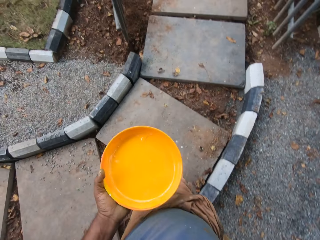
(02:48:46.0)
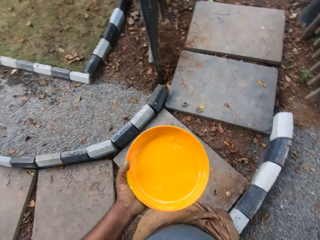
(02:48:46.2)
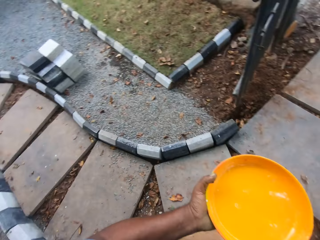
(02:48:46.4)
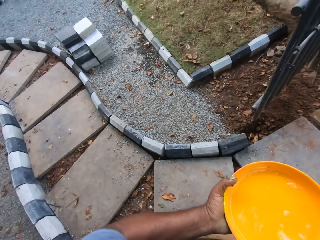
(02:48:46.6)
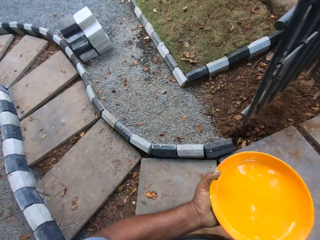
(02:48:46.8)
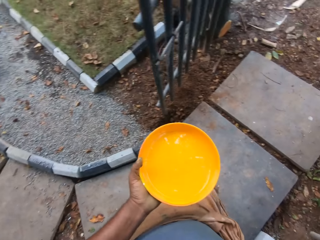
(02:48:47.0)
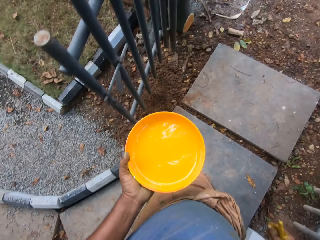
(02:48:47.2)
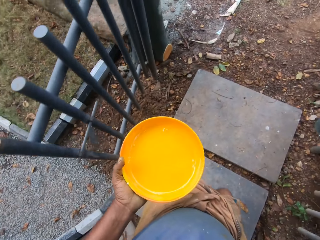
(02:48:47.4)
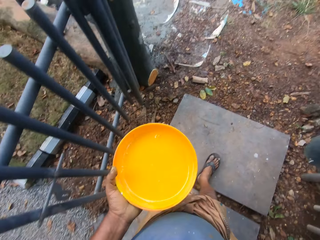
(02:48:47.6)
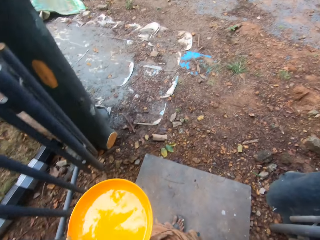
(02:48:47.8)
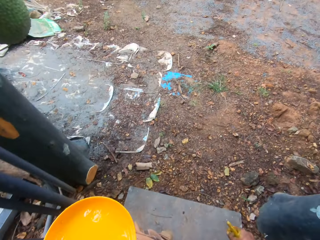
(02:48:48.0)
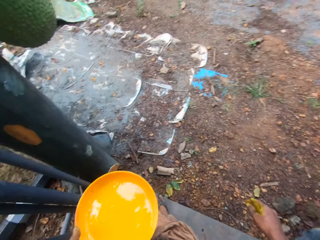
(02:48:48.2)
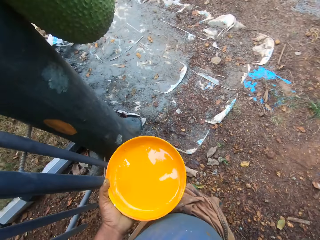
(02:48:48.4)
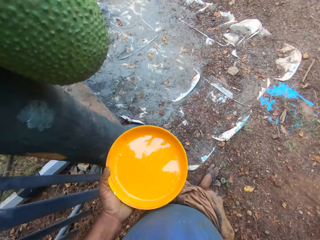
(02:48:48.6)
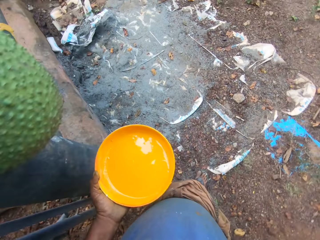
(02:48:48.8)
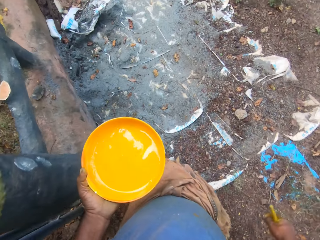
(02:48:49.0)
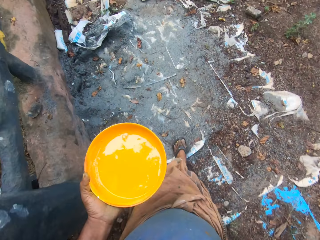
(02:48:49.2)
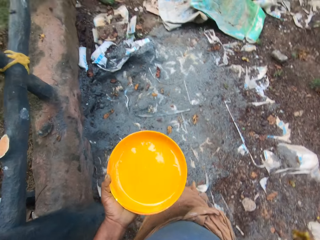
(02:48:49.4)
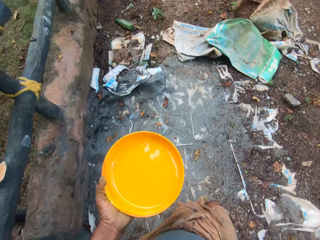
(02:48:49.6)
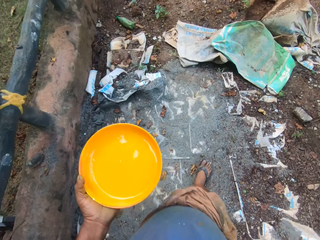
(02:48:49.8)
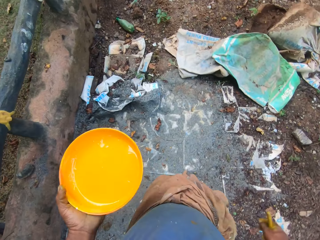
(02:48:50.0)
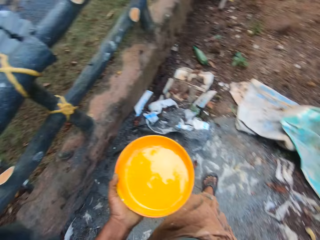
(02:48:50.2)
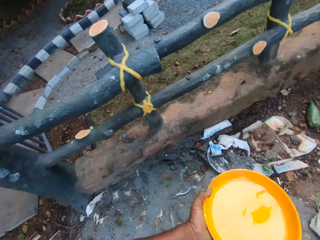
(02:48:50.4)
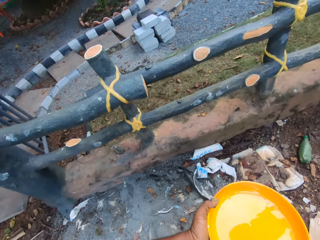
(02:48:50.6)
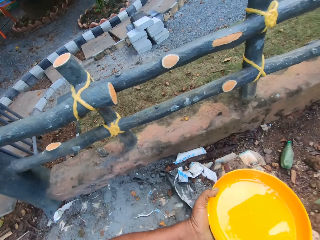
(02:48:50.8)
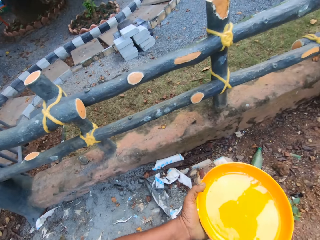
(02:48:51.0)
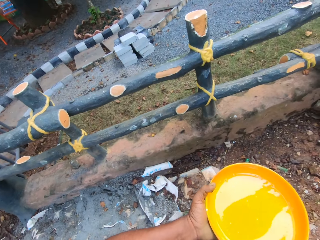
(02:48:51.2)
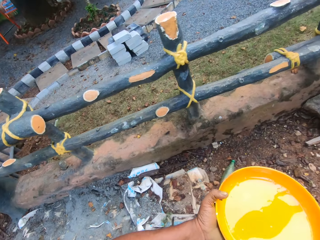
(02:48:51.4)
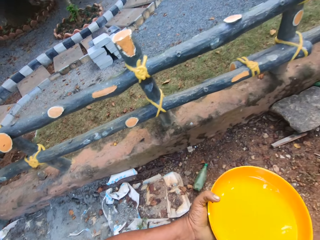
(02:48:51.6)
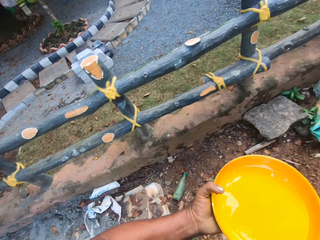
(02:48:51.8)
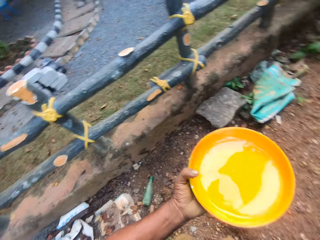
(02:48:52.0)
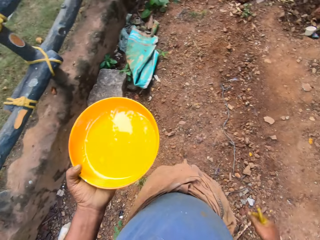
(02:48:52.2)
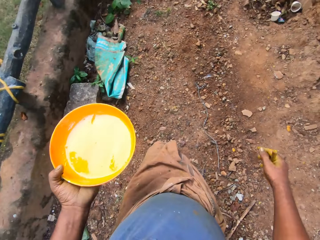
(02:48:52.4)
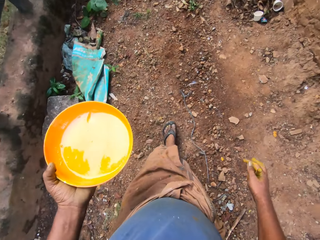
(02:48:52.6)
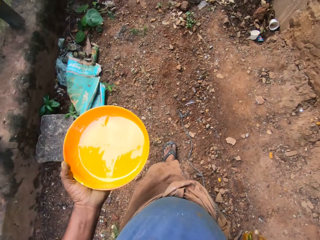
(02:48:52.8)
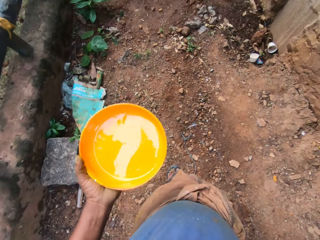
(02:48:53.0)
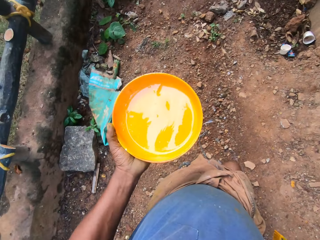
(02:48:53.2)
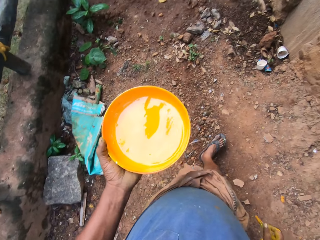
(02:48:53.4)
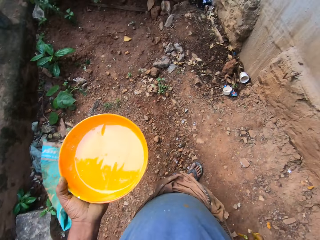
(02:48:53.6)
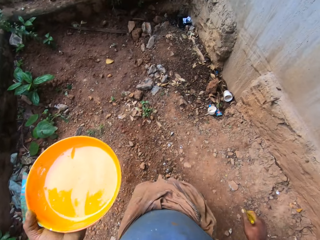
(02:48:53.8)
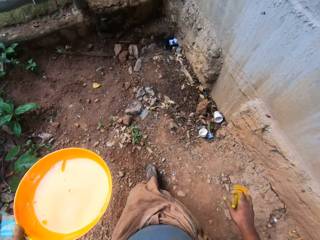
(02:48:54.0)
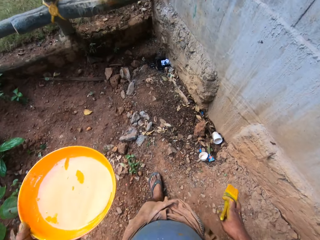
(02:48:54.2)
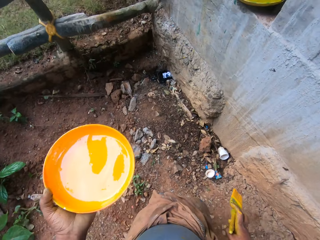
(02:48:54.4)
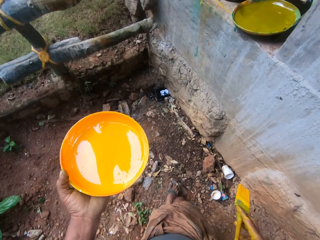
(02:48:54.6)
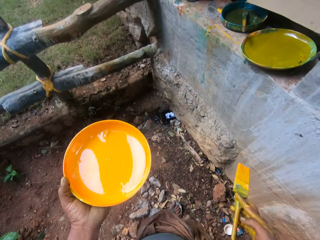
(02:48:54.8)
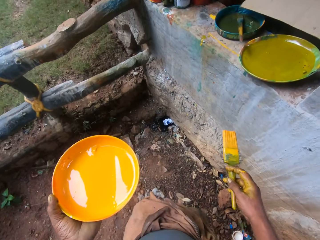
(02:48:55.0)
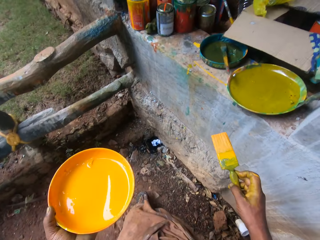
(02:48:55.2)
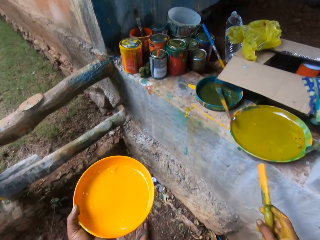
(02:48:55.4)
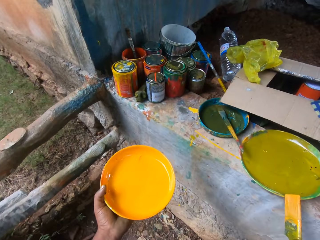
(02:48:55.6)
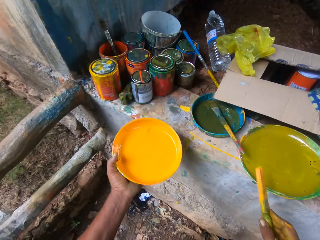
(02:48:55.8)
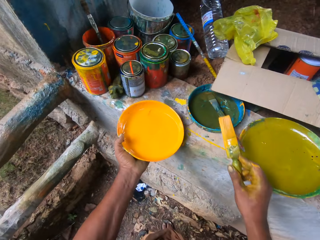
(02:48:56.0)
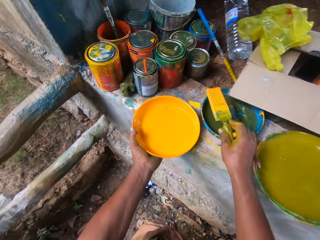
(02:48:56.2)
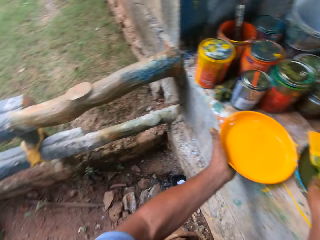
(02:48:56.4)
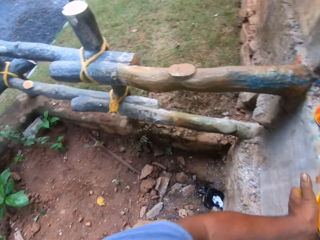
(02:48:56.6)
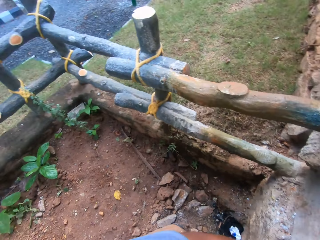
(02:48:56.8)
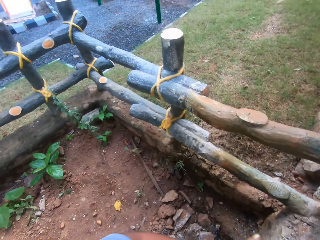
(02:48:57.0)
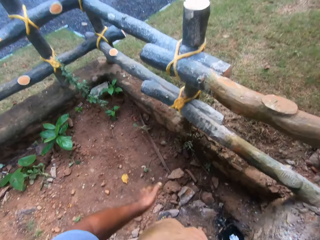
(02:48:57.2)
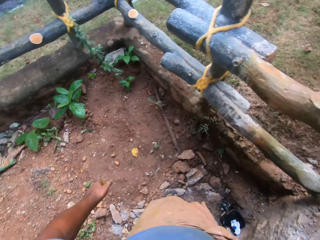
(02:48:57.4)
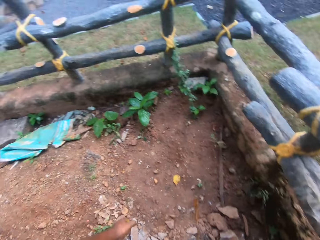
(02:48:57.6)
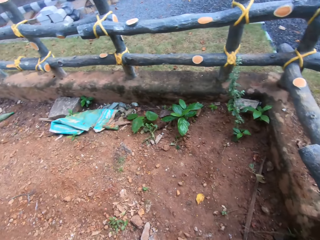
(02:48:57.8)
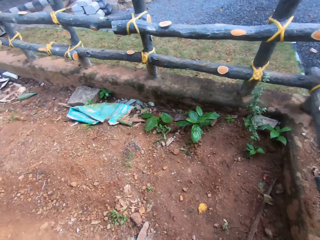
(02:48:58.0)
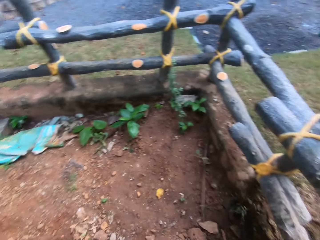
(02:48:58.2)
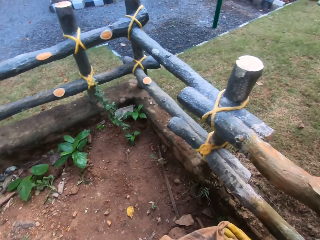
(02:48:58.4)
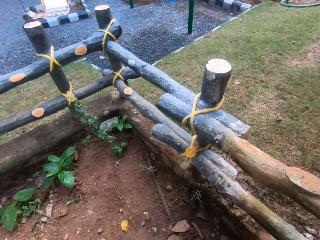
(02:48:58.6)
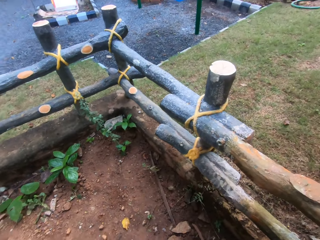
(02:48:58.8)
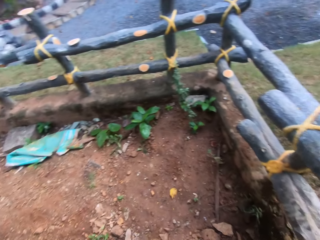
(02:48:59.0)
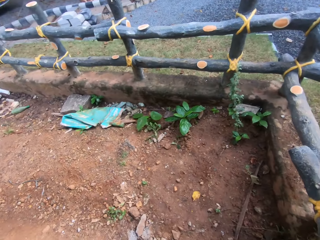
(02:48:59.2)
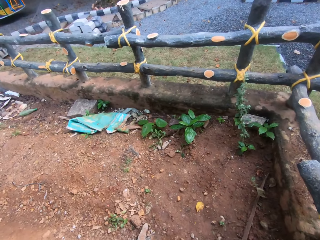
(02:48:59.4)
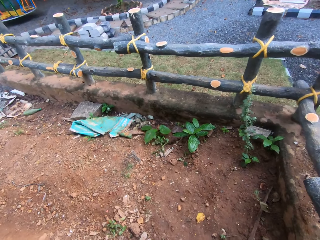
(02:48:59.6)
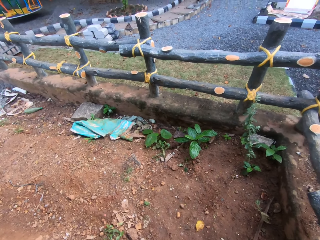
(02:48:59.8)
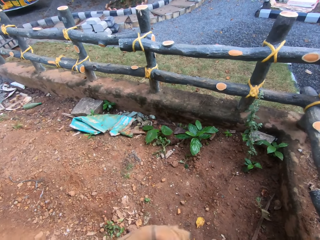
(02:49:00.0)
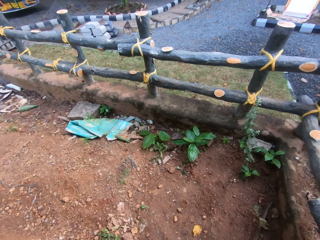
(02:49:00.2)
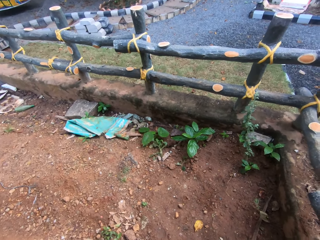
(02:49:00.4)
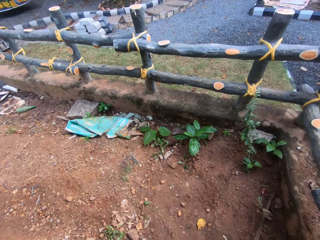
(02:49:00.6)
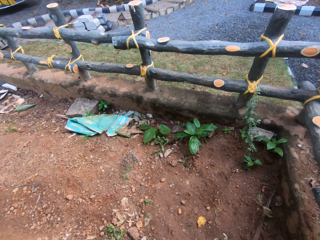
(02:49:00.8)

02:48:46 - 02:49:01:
The camera wearer puts down a paint brush on a paint tray. They put down the paint tray. They look around the compound.

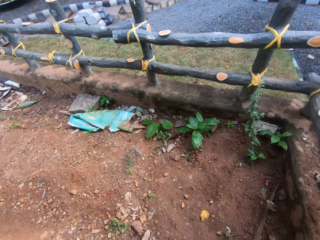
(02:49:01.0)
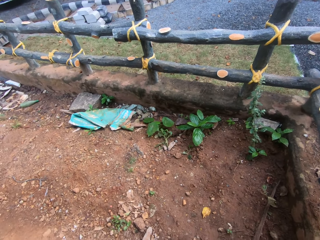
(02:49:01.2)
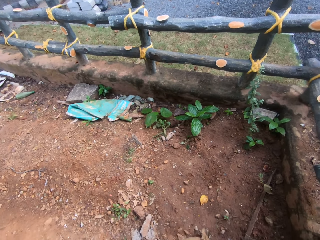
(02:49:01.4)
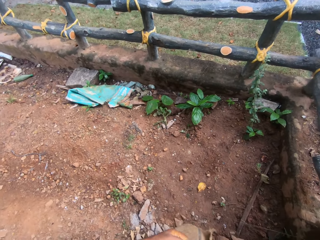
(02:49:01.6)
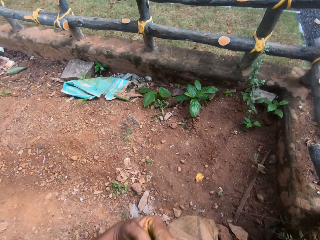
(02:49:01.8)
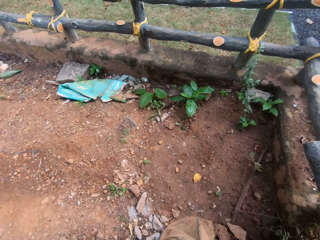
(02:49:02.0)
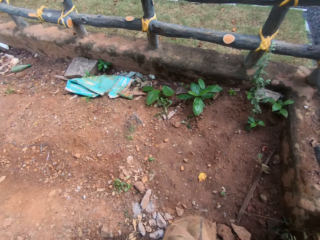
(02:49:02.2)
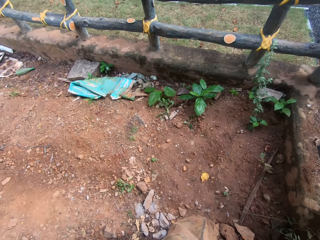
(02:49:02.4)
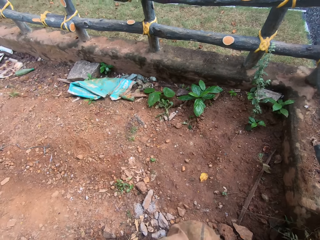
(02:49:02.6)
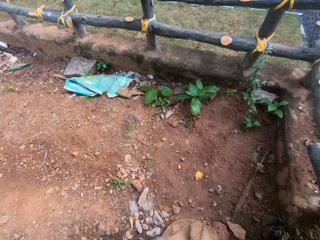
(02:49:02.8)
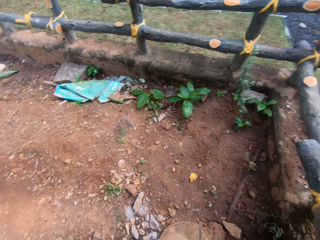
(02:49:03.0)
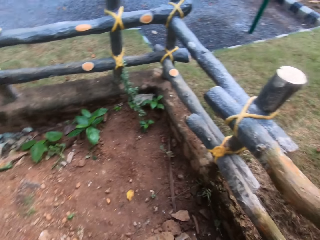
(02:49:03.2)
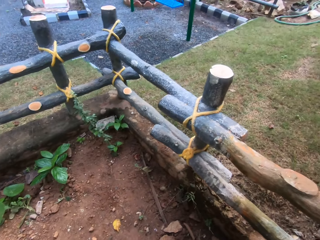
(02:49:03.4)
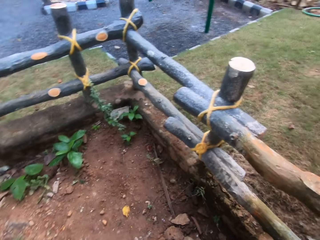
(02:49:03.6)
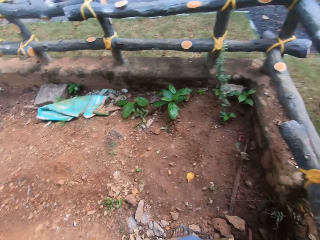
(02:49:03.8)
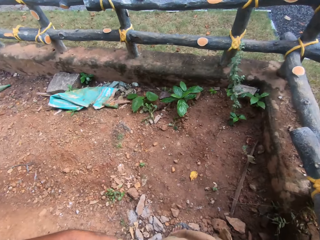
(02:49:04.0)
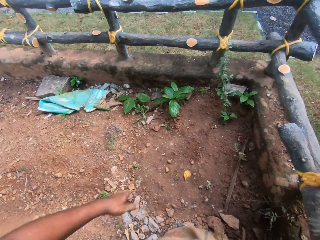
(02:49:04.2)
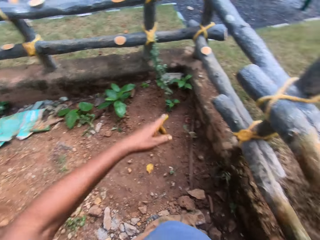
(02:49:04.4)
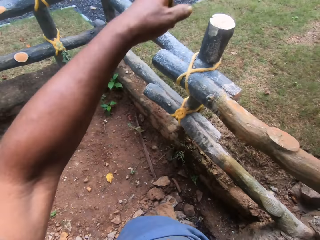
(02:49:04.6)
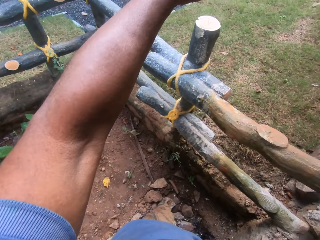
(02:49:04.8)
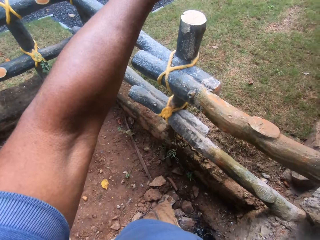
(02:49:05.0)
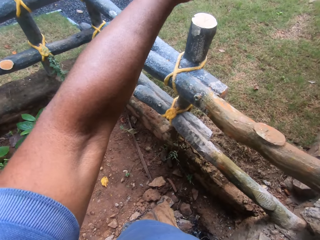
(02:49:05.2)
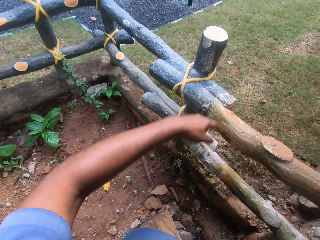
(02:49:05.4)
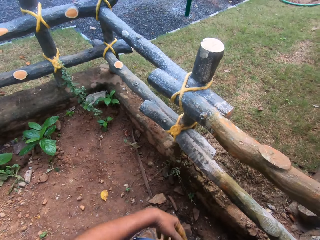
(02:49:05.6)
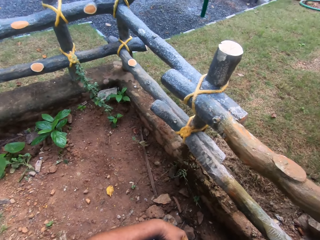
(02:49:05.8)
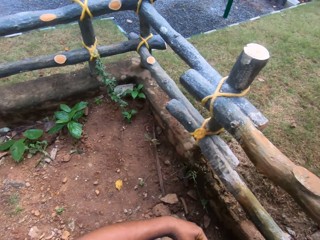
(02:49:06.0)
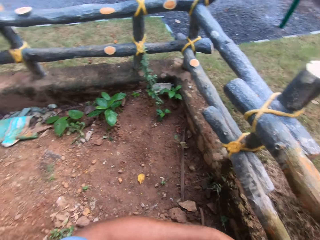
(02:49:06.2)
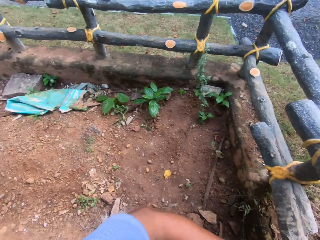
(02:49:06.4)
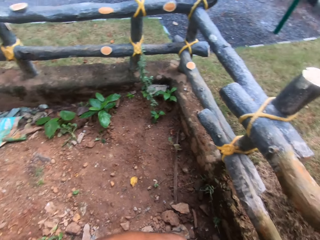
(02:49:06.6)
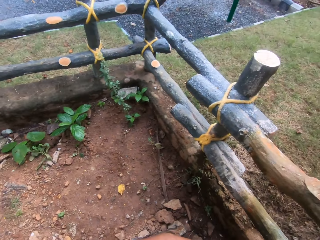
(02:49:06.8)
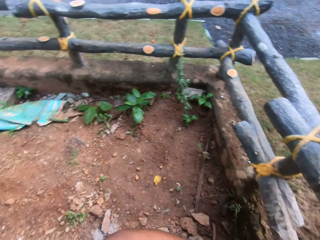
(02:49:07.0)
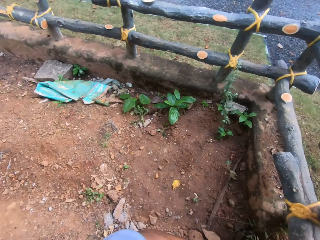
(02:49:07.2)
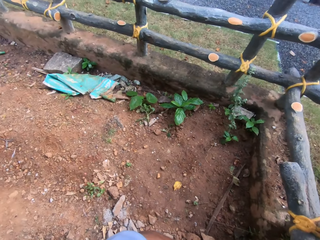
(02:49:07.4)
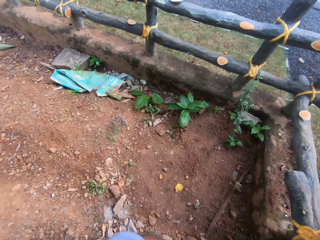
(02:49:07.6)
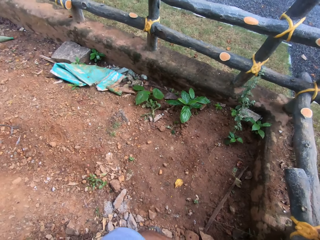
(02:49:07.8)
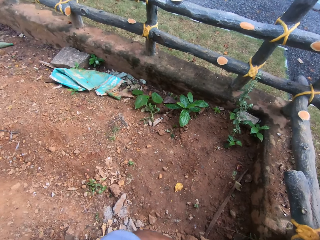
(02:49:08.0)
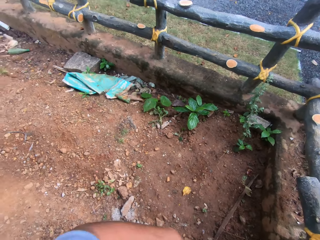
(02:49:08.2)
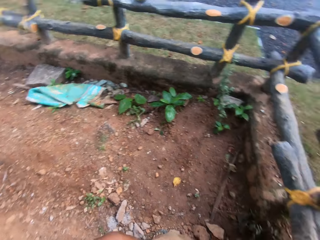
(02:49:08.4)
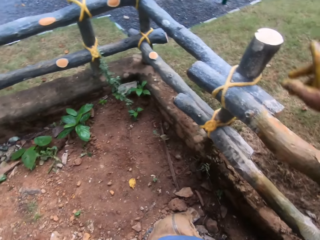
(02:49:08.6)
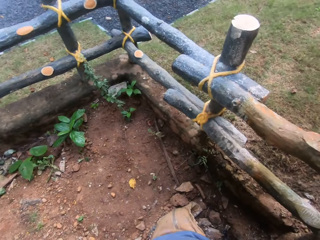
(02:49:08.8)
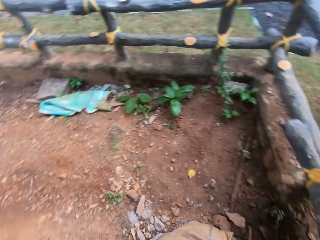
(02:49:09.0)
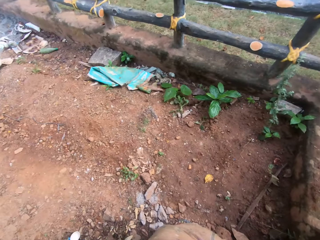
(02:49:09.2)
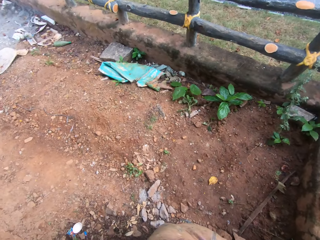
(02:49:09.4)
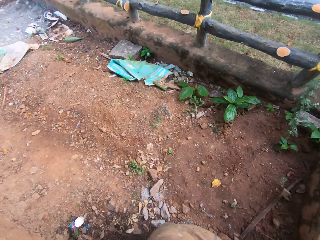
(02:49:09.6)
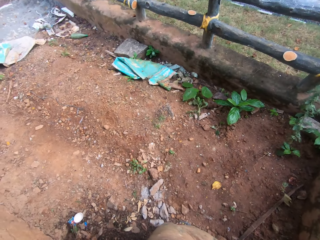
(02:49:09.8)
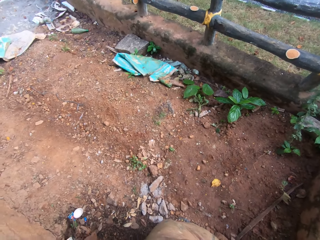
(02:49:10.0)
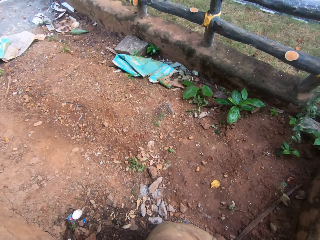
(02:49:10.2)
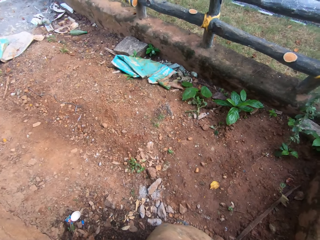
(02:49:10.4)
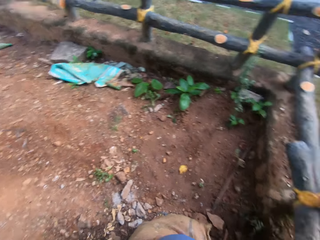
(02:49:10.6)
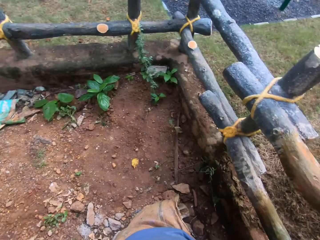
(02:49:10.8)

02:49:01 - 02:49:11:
The camera wearer moves a hand. They look around the compound.
